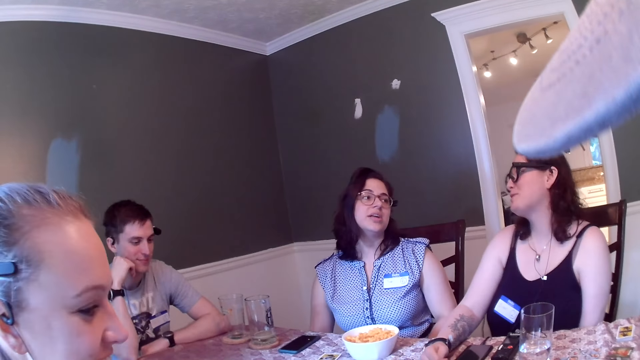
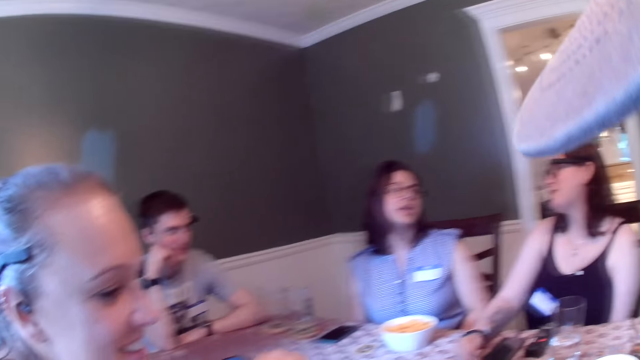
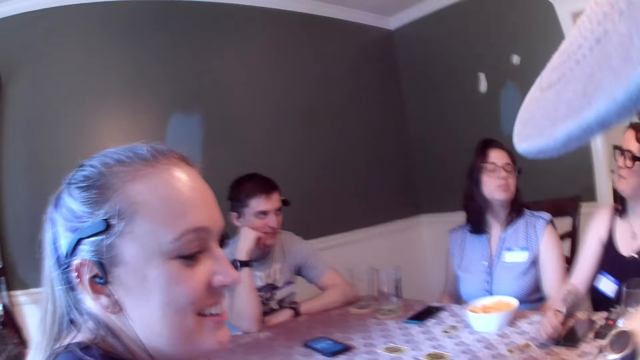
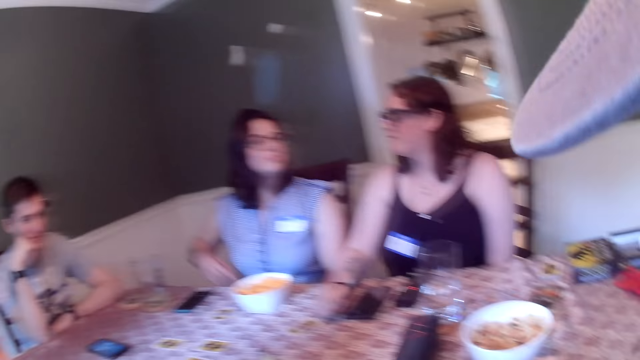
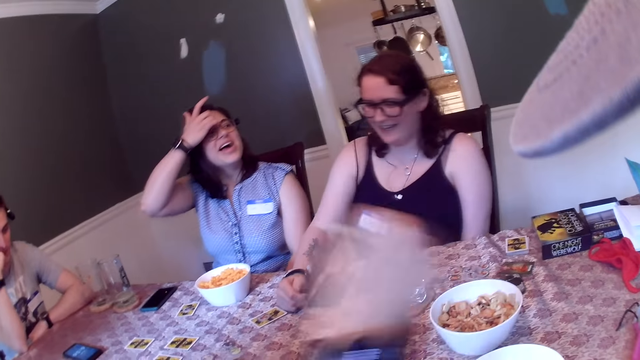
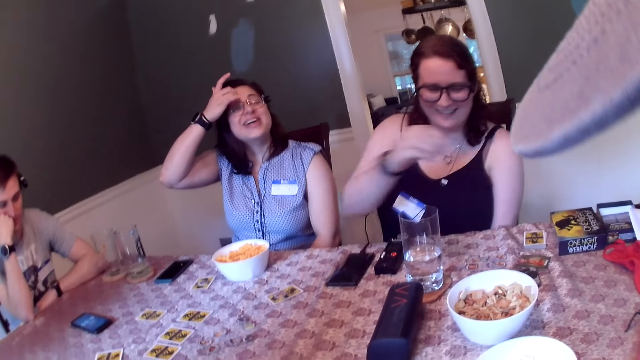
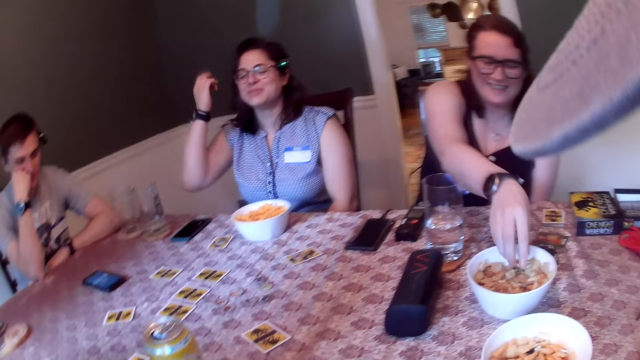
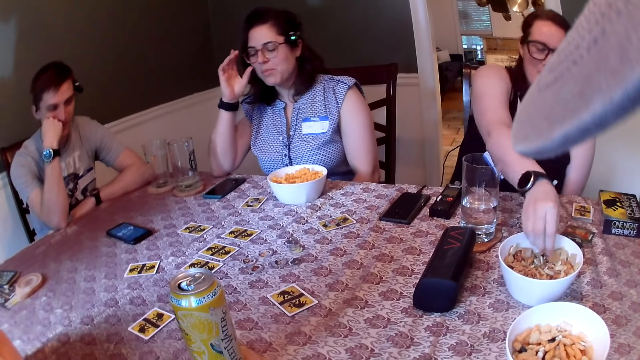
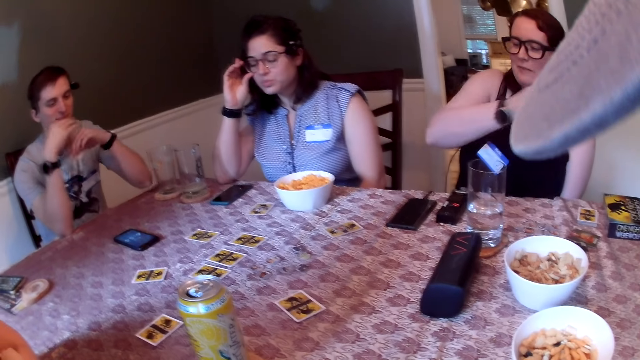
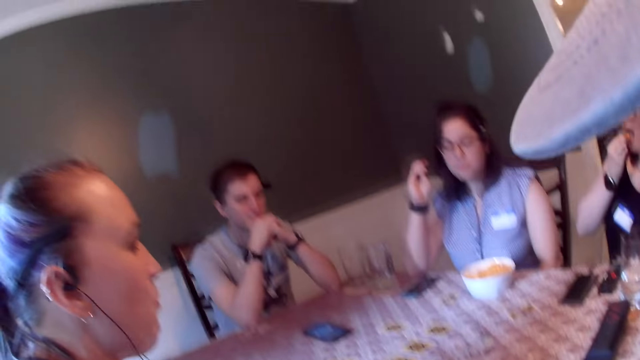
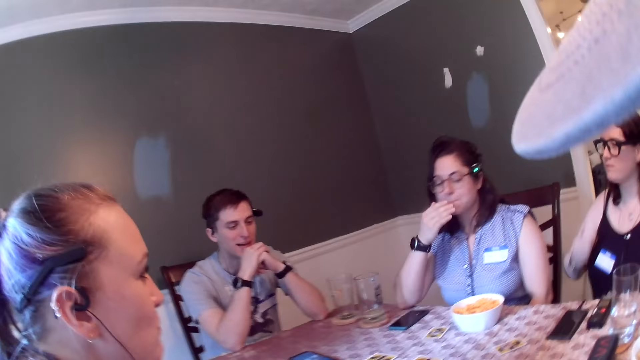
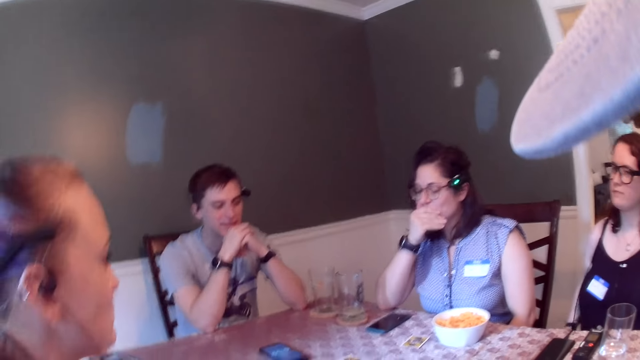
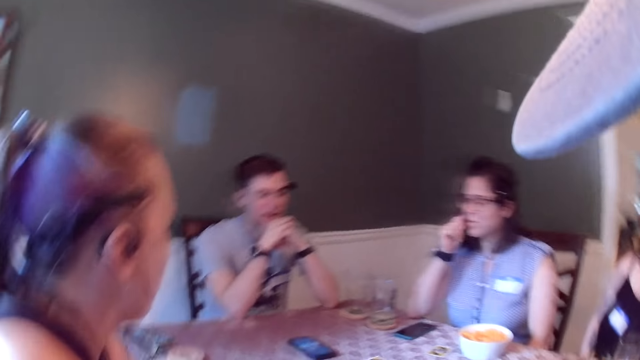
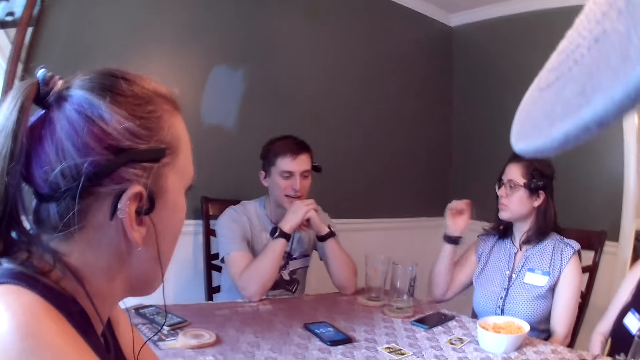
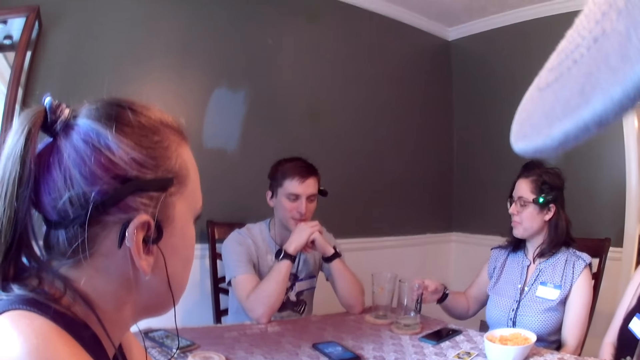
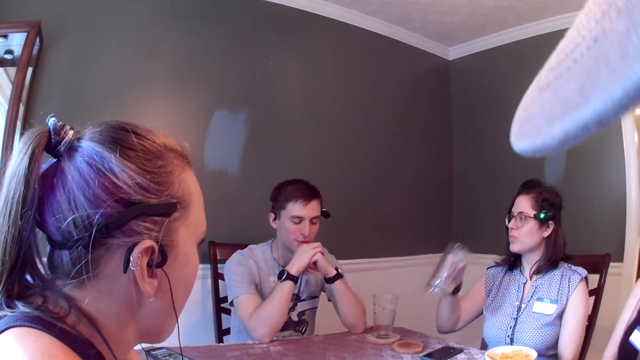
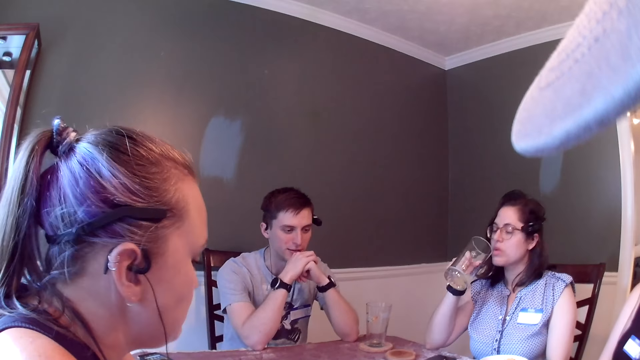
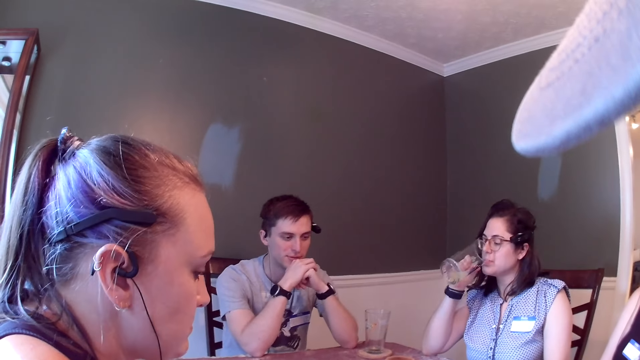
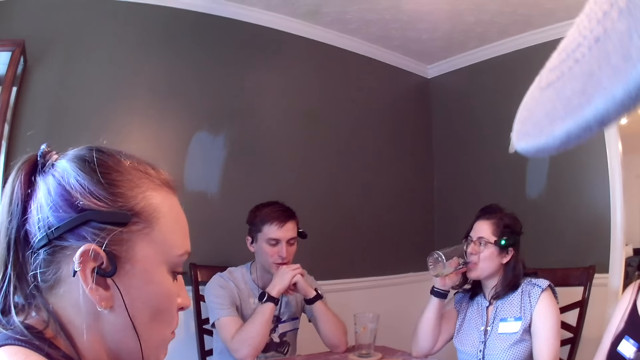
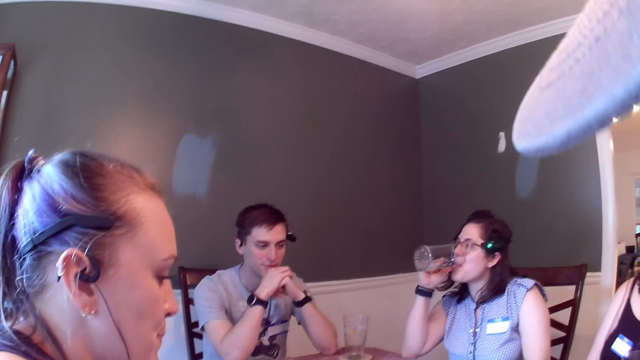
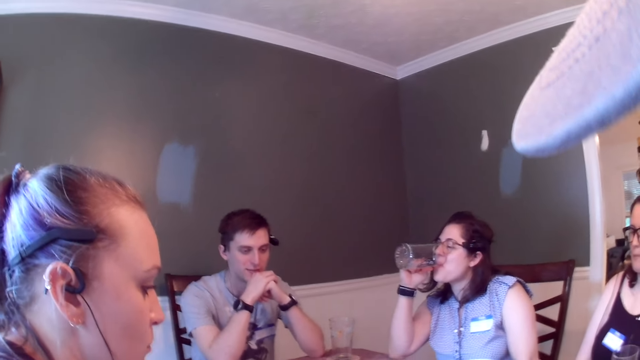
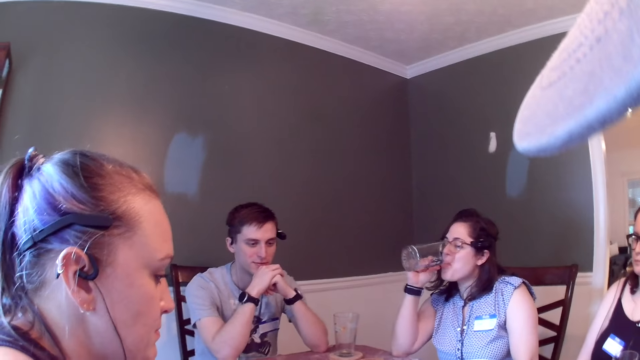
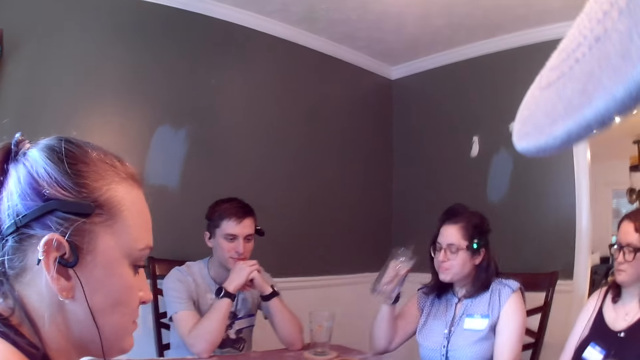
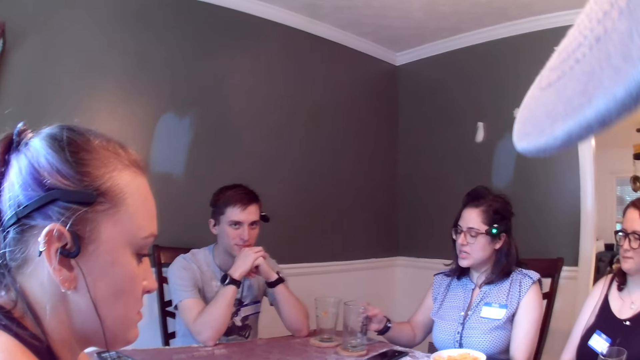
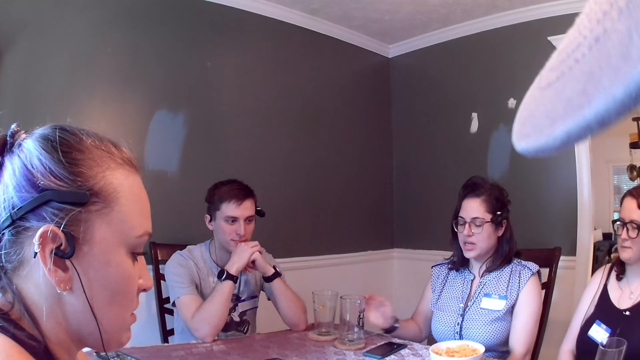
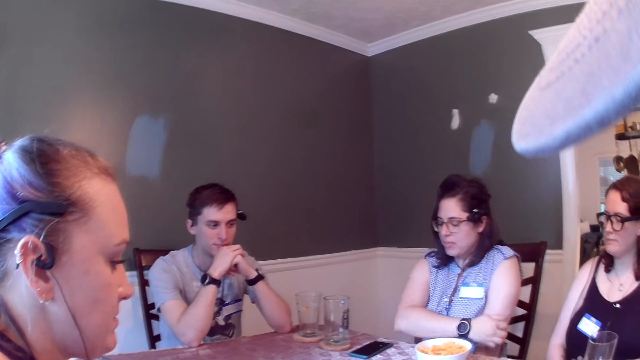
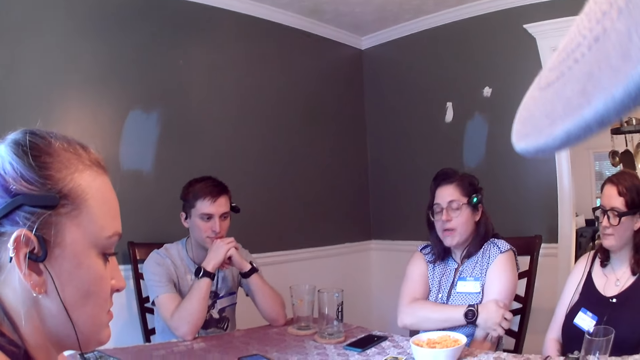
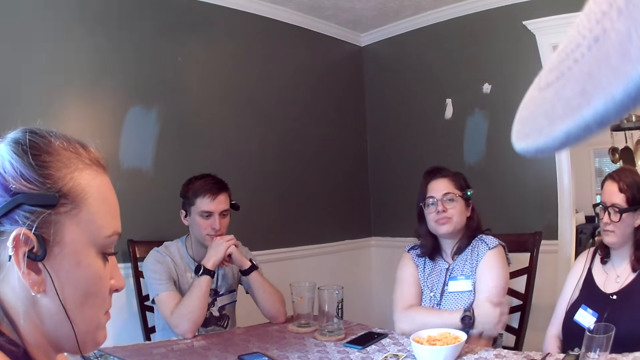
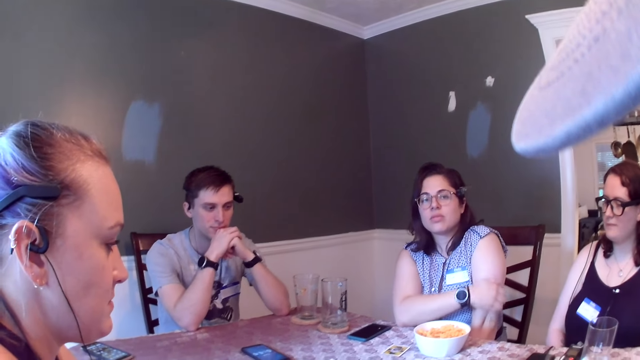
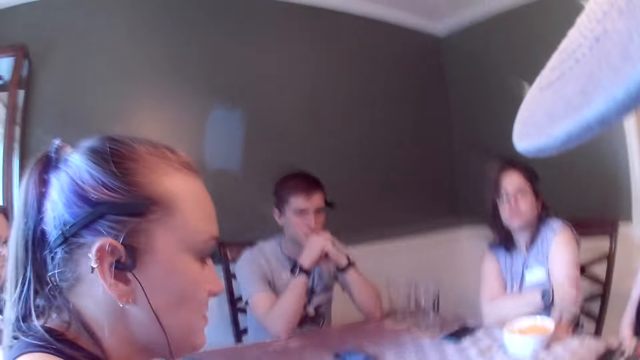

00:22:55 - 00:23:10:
A lady takes snacks. A woman carries chips in a plate with her right hand. The woman eats the chips with her right hand. Another woman carries a cup of beer on the table with her right hand. The other woman drinks the beer in the cup with her right hand and drops the cup on the table with her right hand. The other woman interacts with the camera wearer, a man, another man, the lady and the first woman.

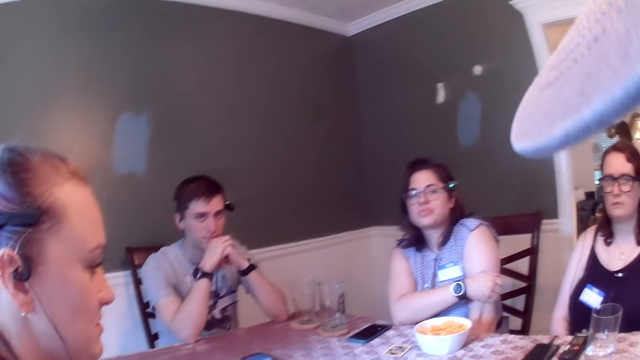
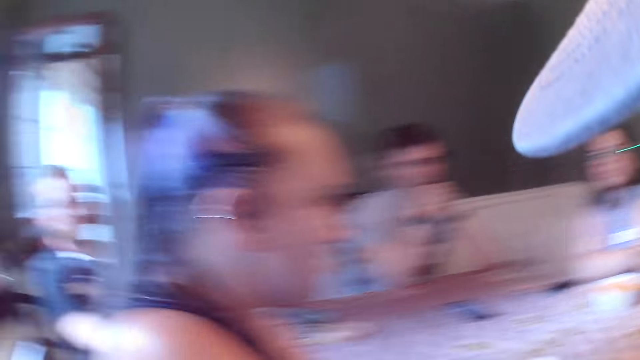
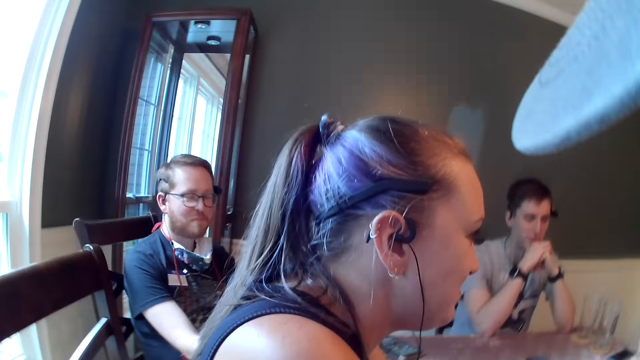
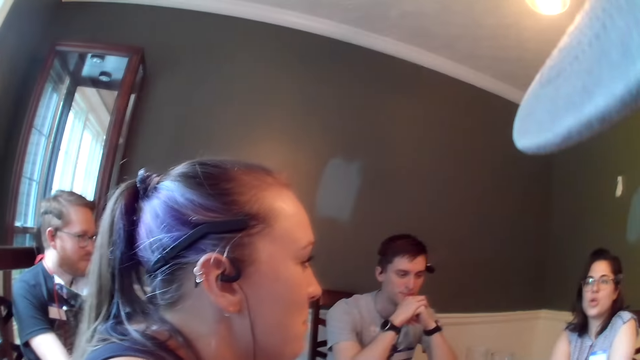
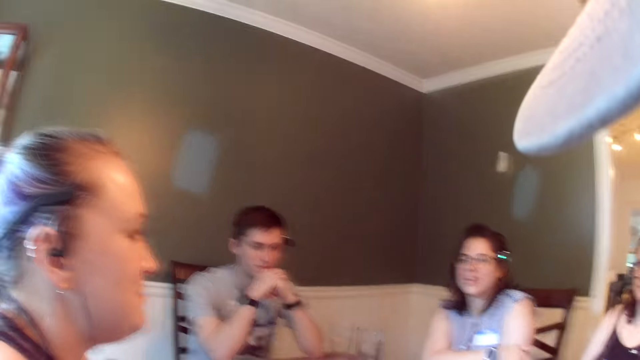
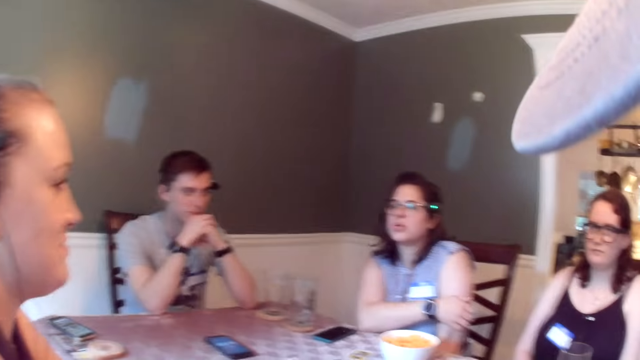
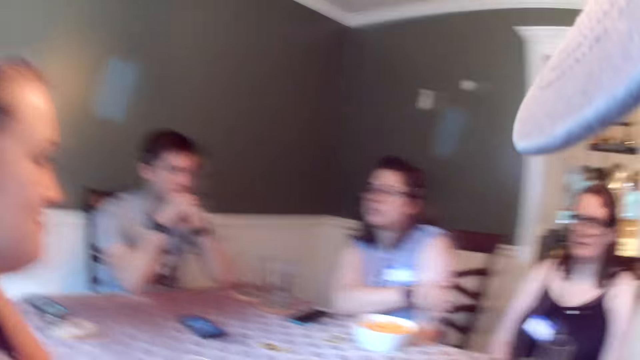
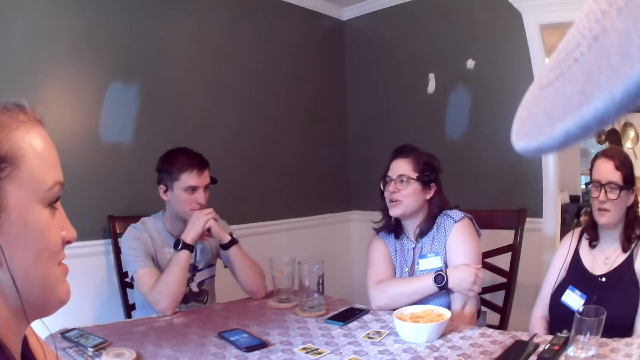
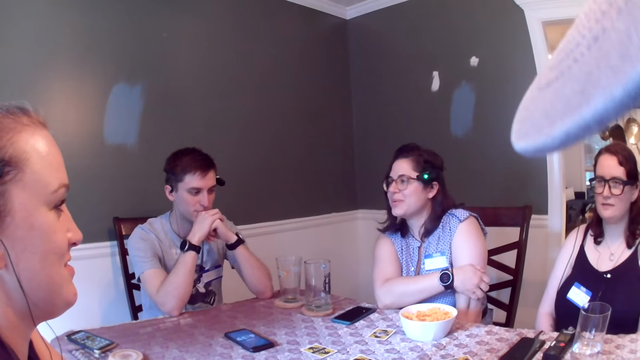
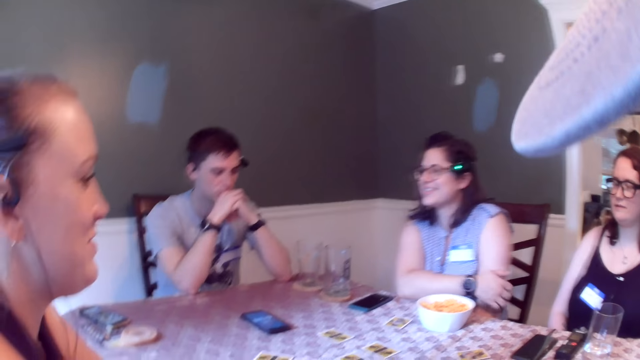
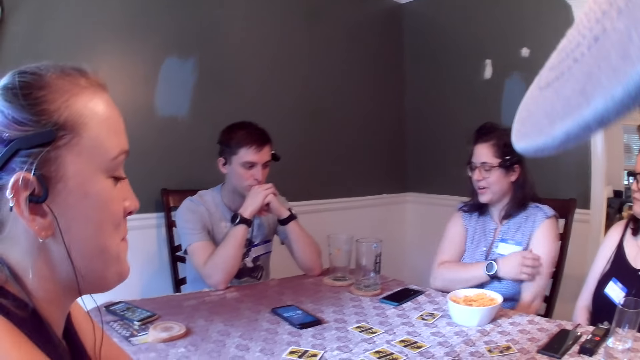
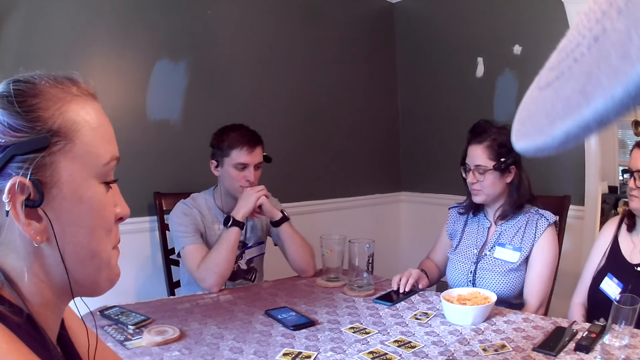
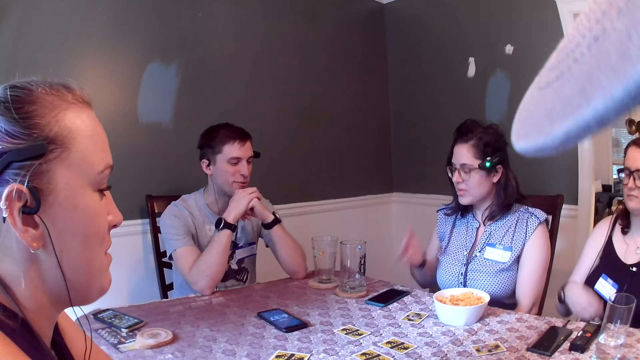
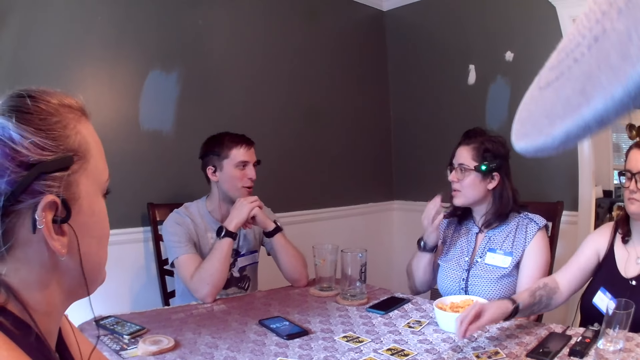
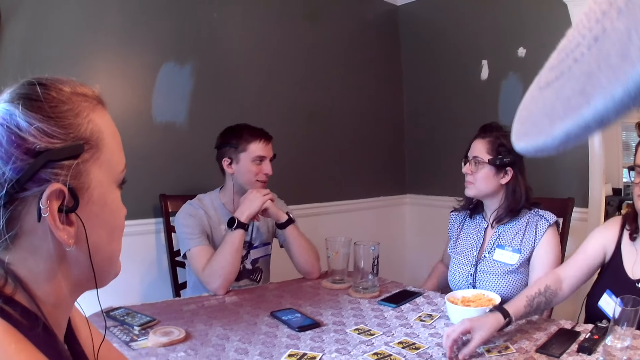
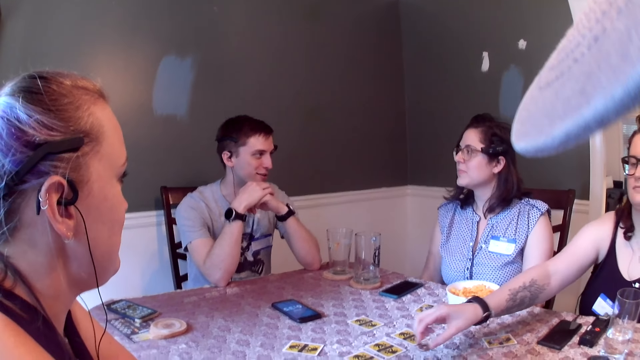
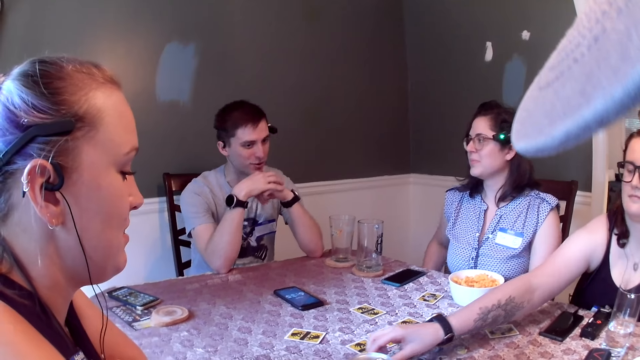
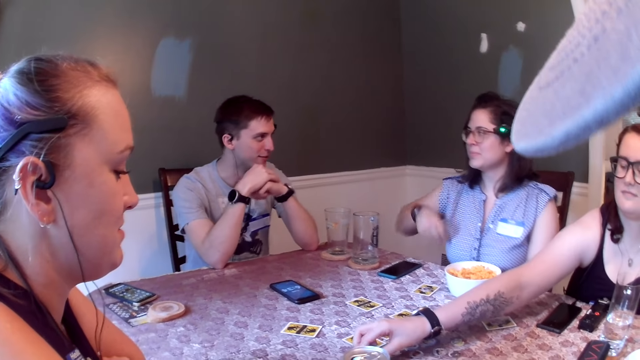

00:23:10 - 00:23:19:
A woman operates a phone with her right hand. Another woman picks up a token on the table with her right hand. The other woman moves the token. She drops the token on the table with her right hand.
